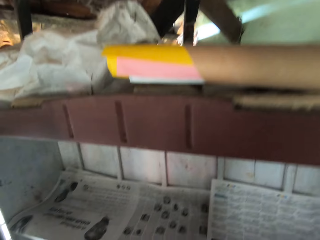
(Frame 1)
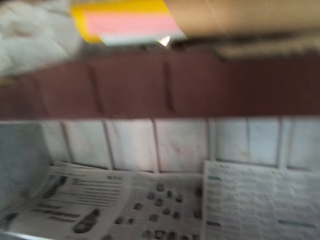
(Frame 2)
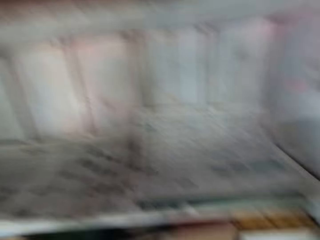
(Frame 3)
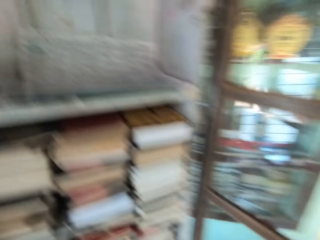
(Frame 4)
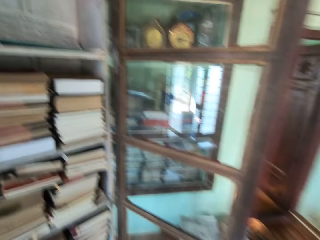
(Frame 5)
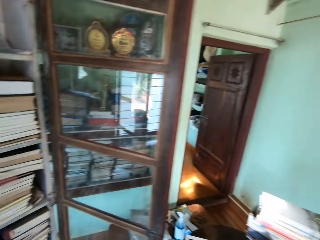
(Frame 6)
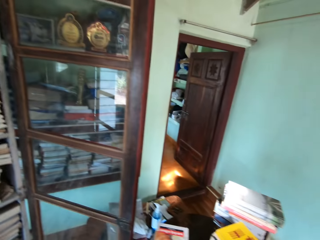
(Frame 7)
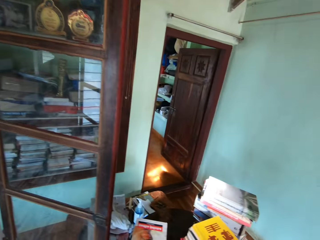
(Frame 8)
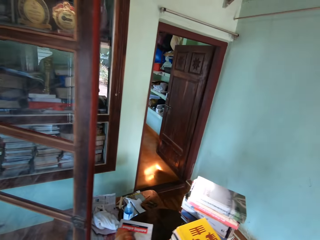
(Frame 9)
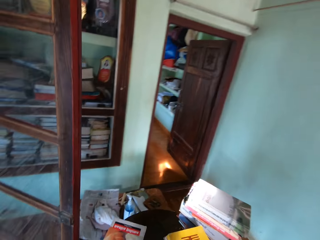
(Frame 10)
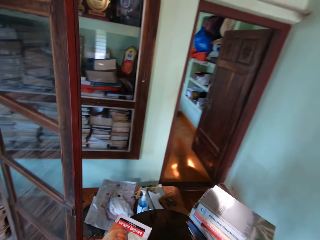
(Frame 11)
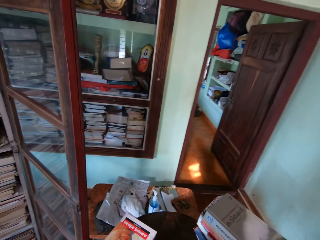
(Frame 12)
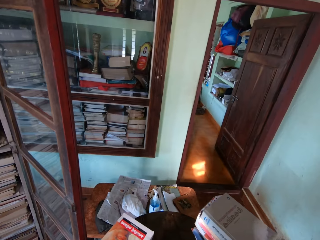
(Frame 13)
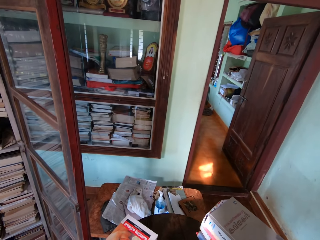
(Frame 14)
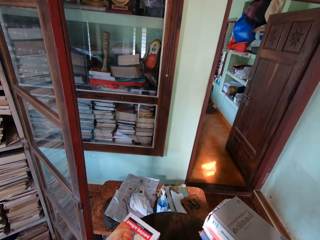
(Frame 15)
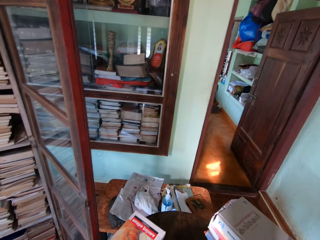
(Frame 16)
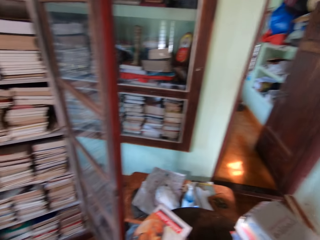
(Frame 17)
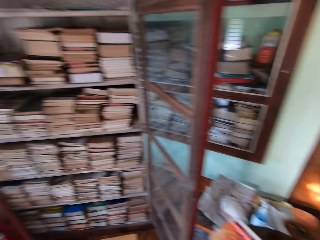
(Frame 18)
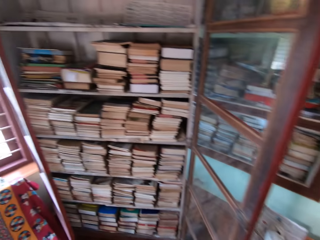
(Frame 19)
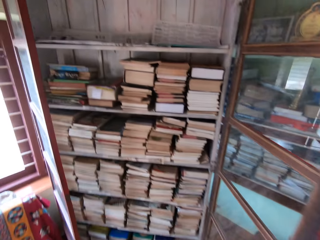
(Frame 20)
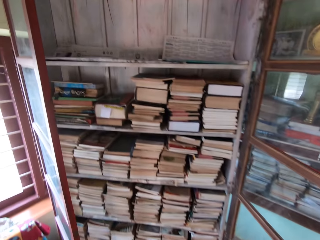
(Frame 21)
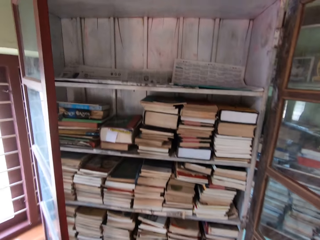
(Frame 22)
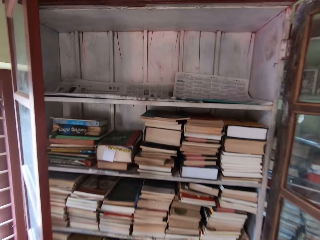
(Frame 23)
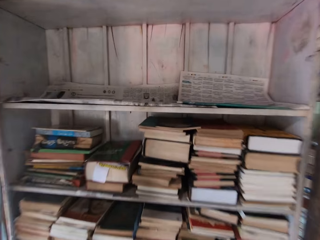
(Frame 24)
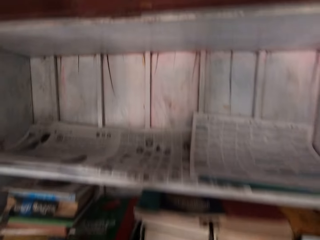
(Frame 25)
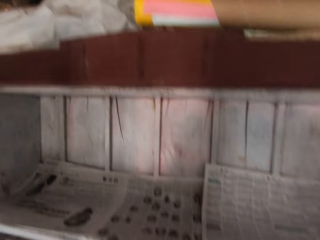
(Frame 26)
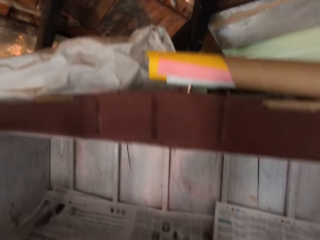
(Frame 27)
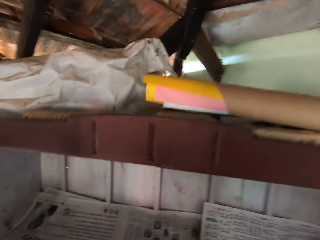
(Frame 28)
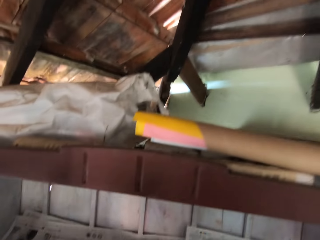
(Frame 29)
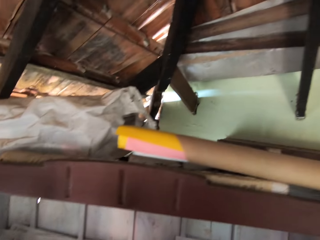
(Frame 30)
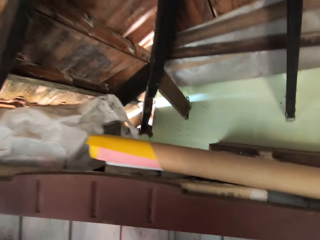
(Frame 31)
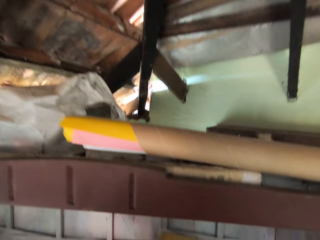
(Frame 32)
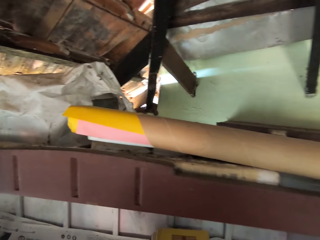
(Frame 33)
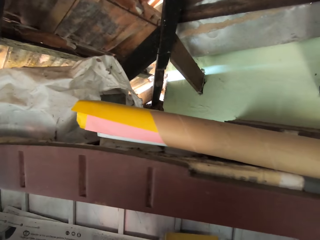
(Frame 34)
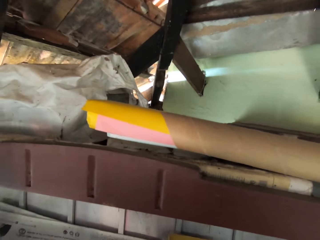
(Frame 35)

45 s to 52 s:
The camera wearer picks up a book from the table with his right hand.

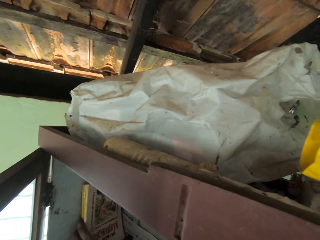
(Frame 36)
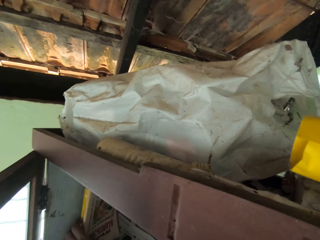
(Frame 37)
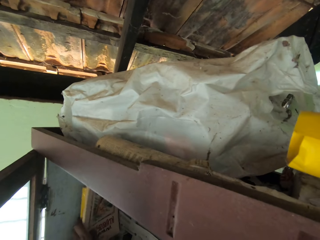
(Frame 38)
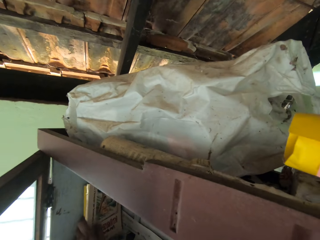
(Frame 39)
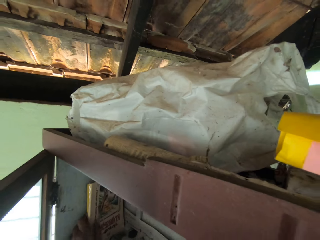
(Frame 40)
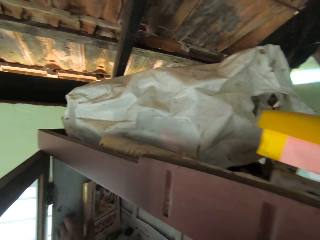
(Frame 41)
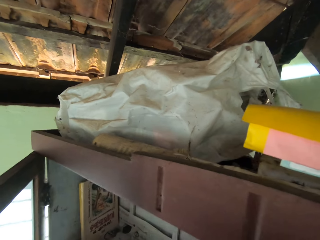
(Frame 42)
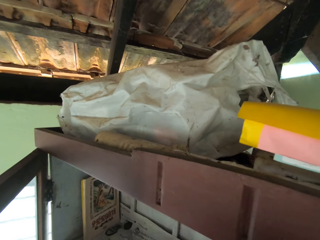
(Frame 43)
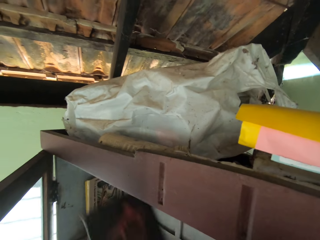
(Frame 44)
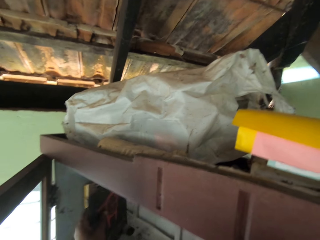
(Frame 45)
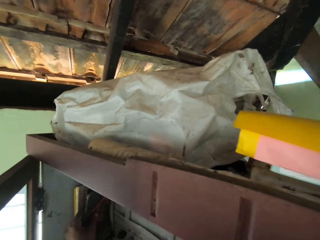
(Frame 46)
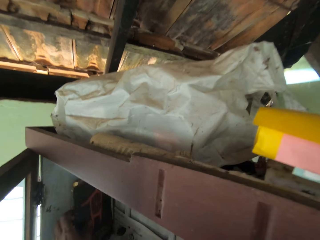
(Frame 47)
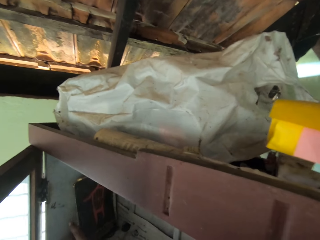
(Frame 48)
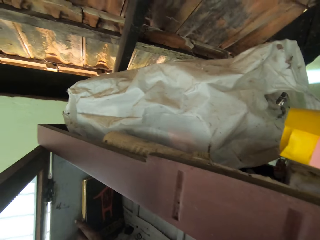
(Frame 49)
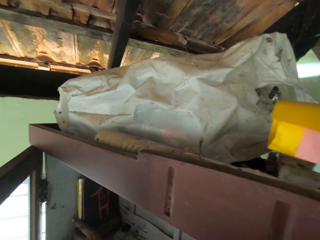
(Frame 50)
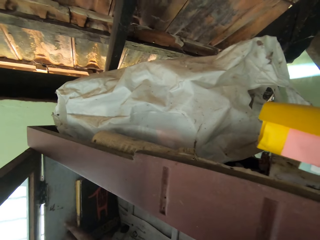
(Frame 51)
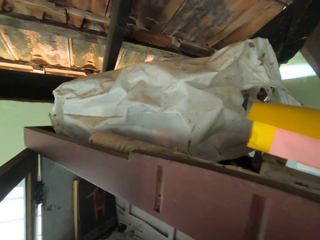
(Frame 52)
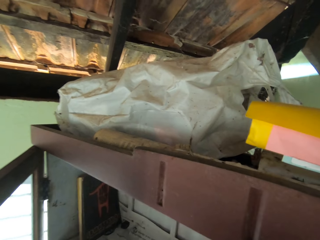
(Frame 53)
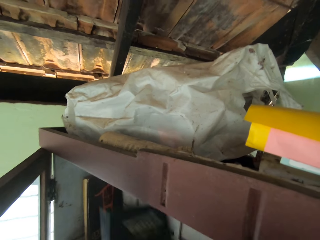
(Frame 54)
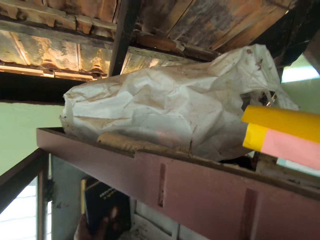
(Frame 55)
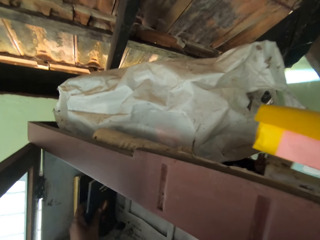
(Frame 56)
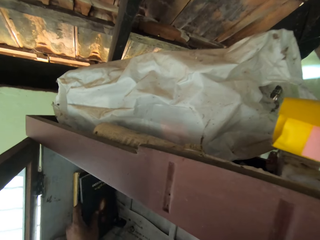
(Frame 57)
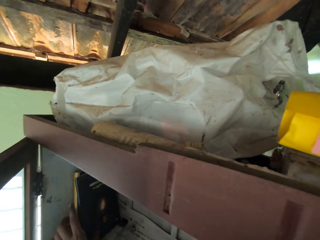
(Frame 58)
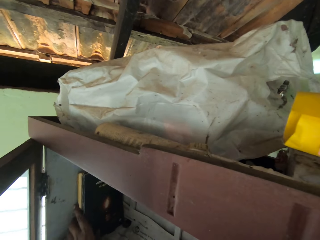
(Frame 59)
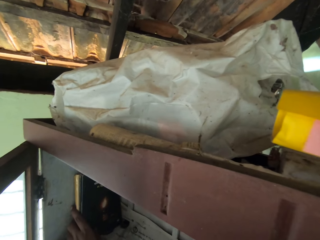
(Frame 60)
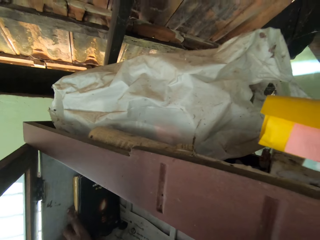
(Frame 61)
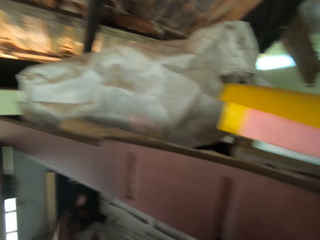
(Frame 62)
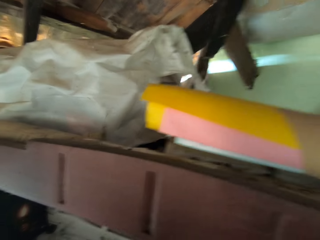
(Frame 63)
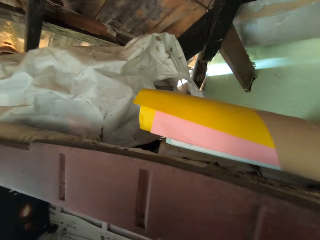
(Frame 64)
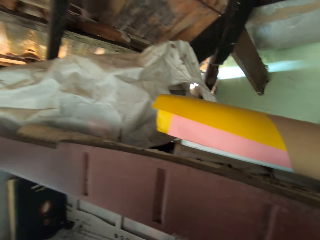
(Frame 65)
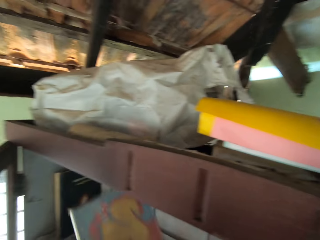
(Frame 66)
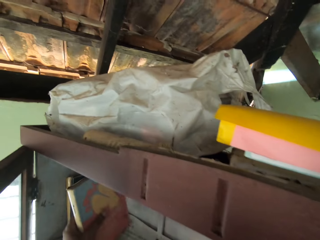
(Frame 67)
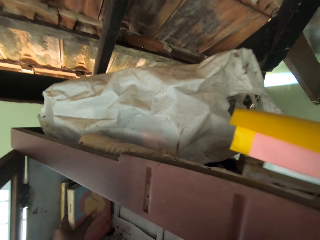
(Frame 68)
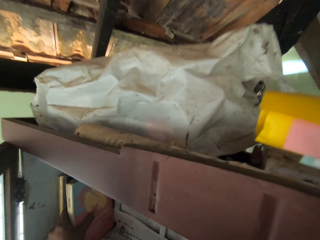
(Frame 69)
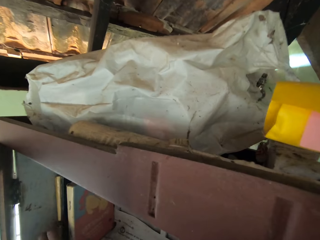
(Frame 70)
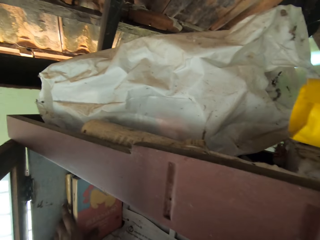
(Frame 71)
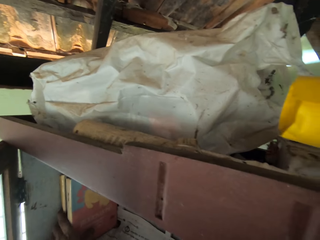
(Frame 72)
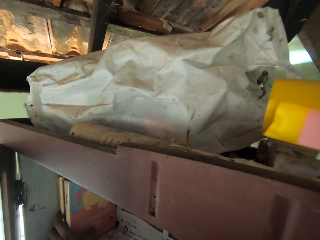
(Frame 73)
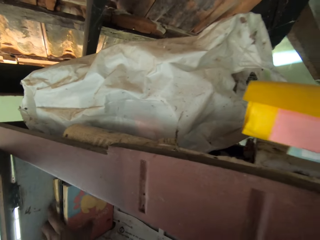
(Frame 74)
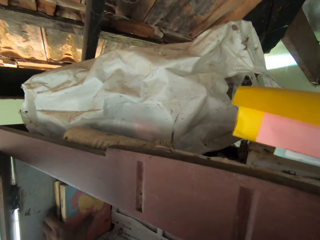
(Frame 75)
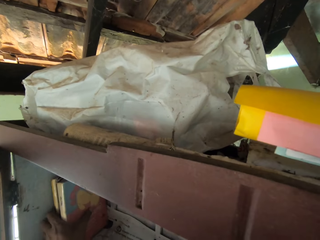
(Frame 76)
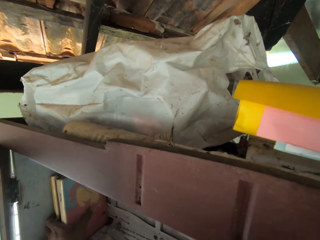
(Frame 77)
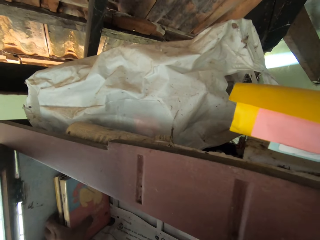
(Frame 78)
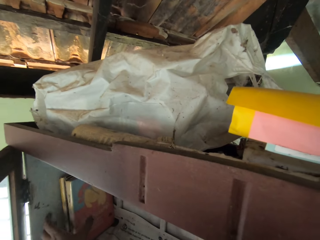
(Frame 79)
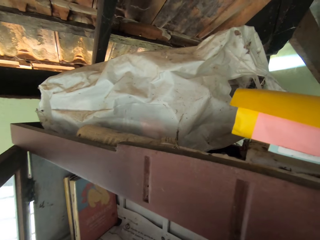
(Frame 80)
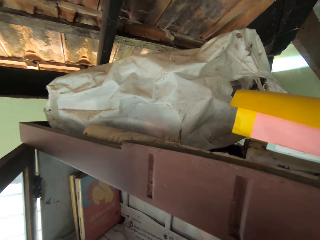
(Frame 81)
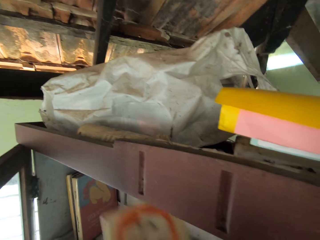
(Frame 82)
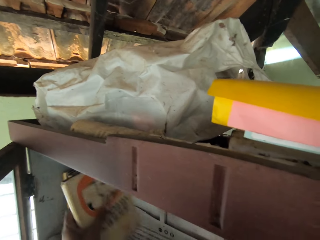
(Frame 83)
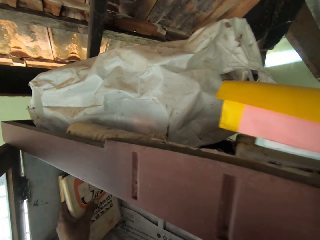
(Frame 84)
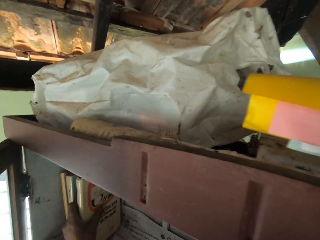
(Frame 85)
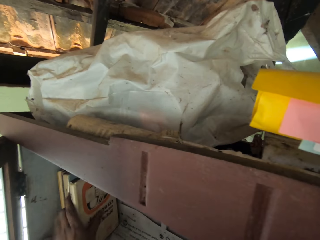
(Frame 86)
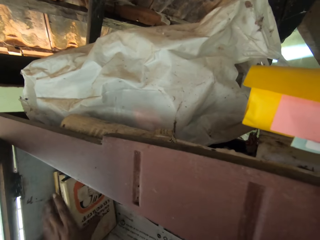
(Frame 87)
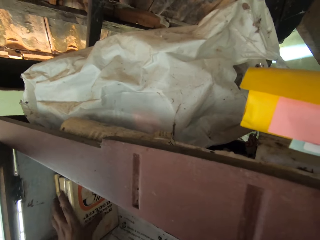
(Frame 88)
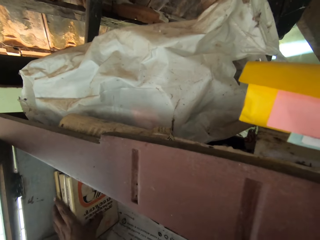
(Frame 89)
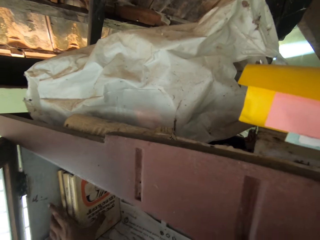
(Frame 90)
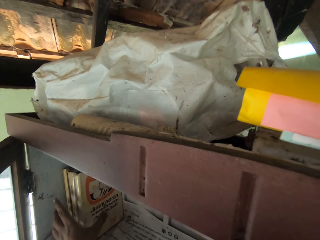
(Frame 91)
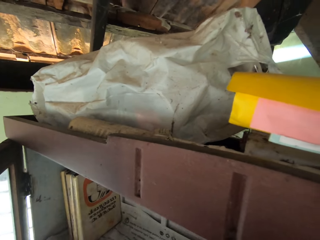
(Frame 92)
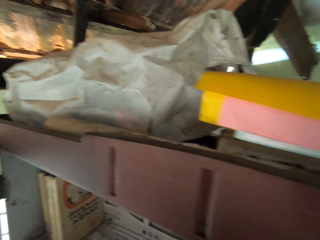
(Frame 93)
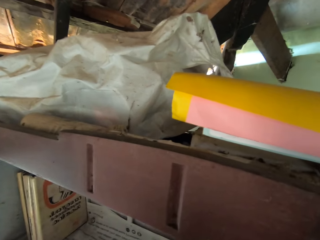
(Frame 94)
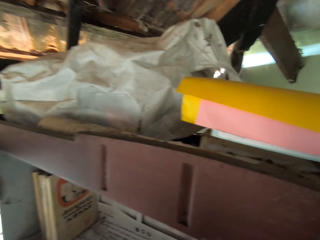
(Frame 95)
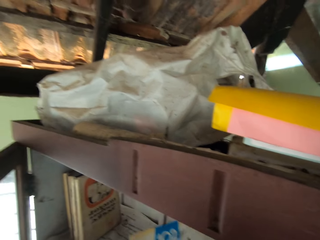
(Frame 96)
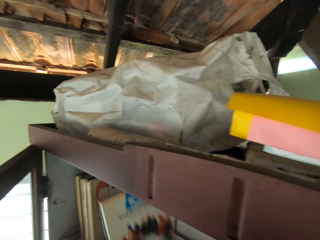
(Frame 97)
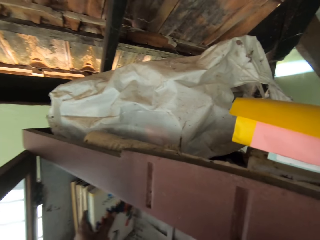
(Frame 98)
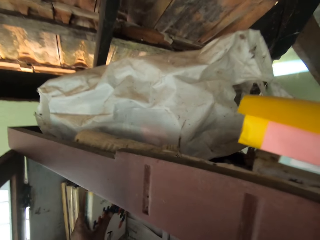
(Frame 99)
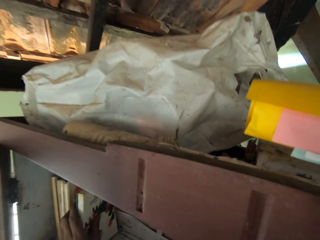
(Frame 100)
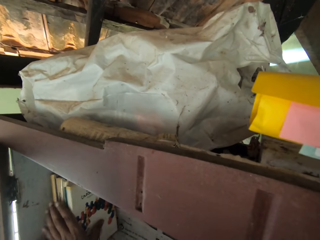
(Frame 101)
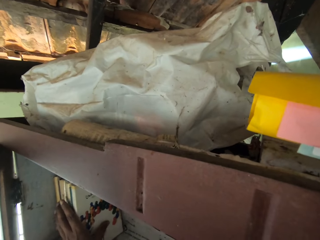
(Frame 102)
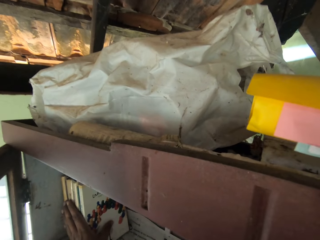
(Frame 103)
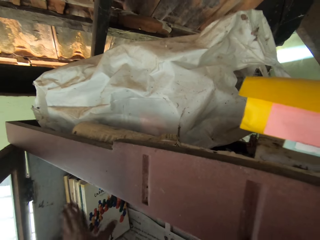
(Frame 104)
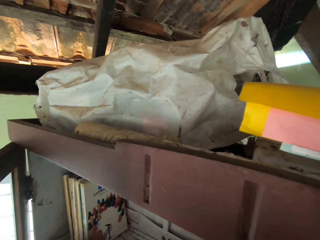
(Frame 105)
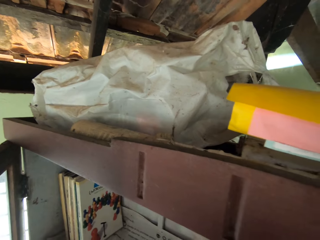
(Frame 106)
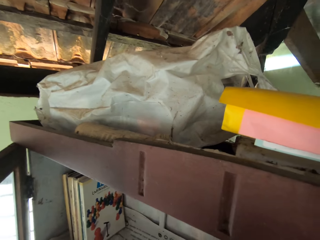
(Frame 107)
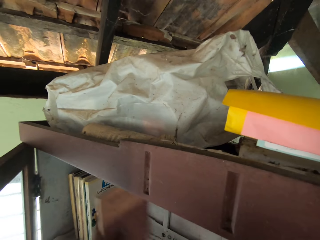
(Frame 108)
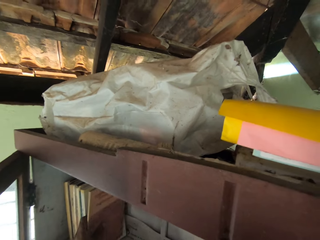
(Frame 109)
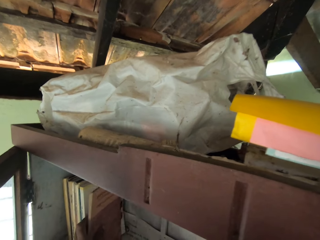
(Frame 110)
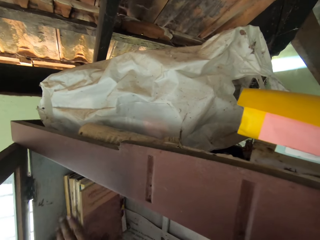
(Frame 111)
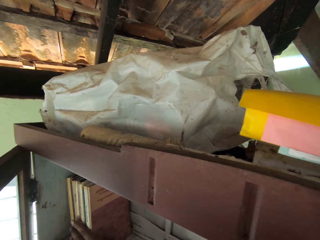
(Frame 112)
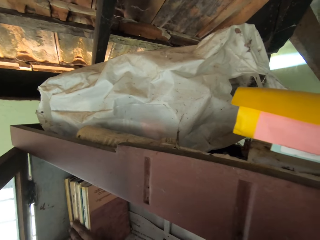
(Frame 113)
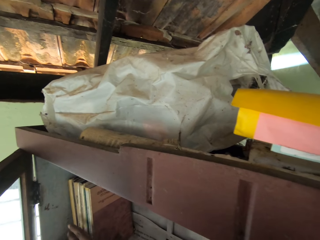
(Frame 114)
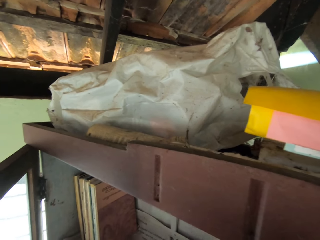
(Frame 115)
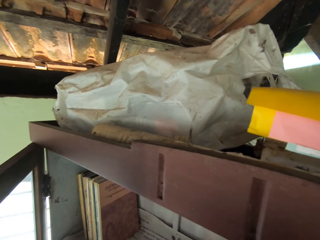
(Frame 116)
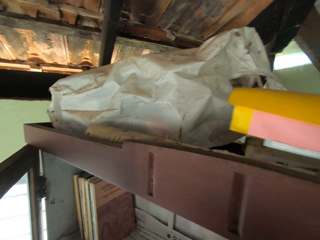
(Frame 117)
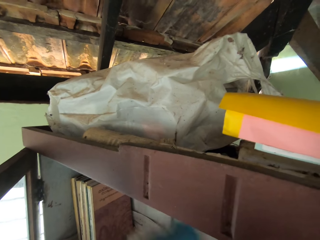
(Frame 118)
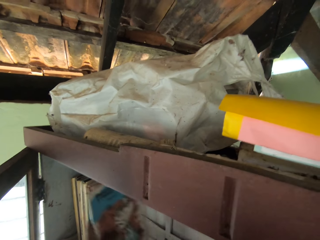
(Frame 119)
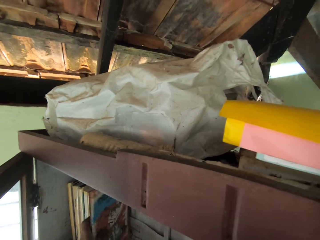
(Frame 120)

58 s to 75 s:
The camera wearer adjusts the books in the bookshelf with his left hand. He places a book in the bookshelf with his left hand repeatedly. He arranges the books in the bookshelf with his left hand. He places a book in the bookshelf with his left hand repeatedly.
